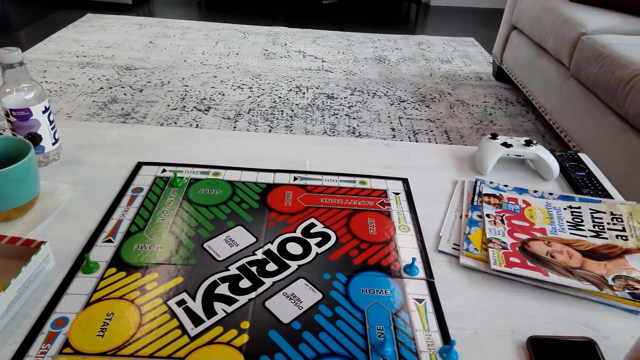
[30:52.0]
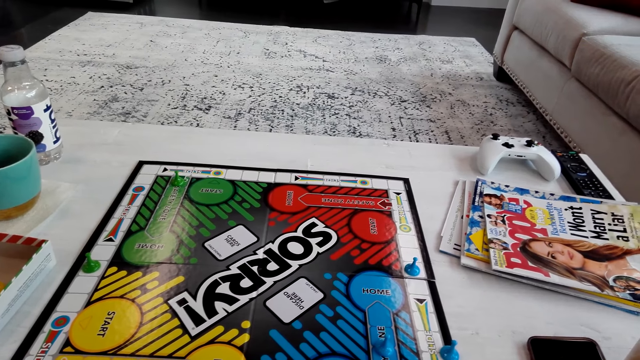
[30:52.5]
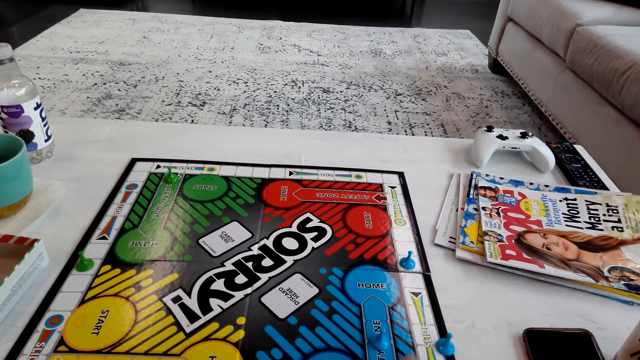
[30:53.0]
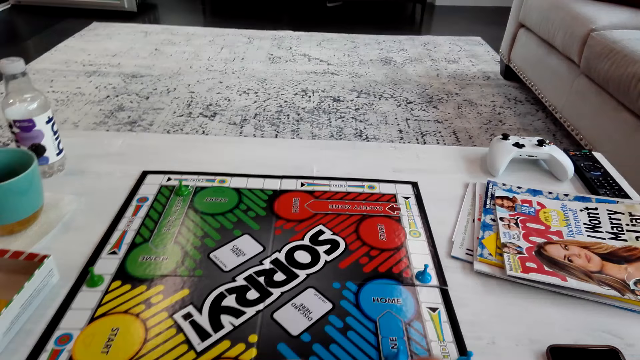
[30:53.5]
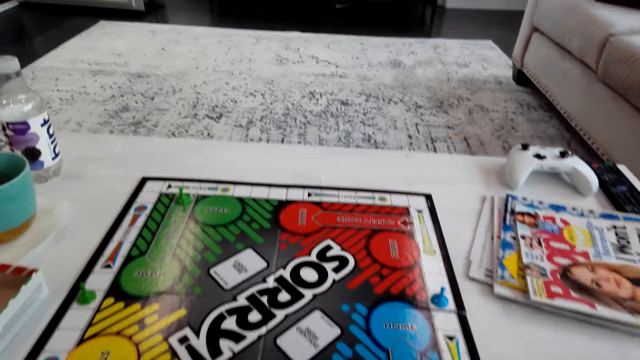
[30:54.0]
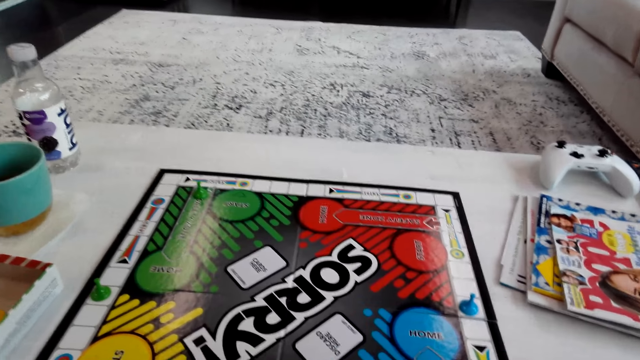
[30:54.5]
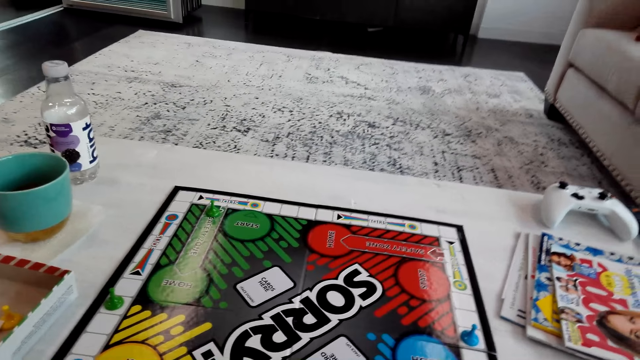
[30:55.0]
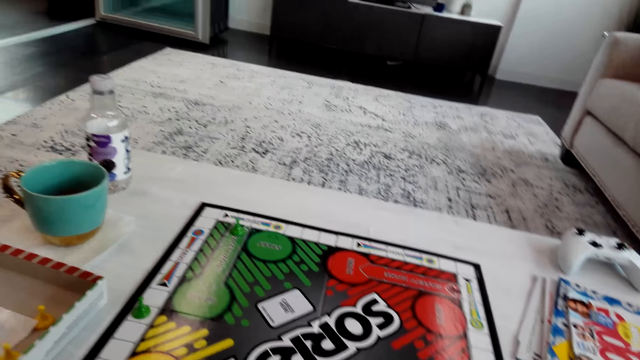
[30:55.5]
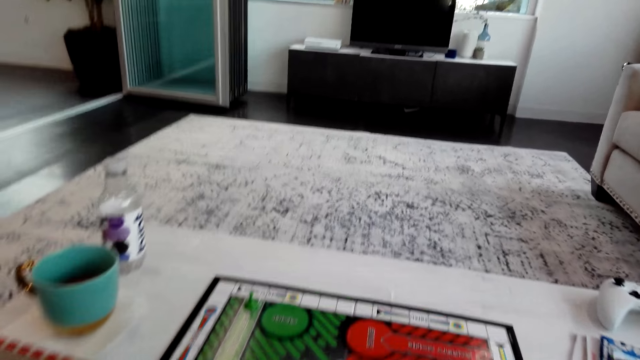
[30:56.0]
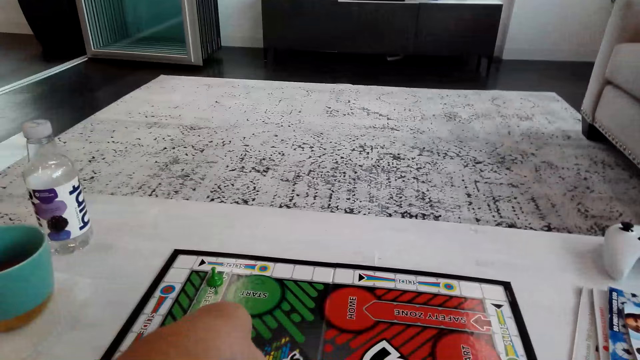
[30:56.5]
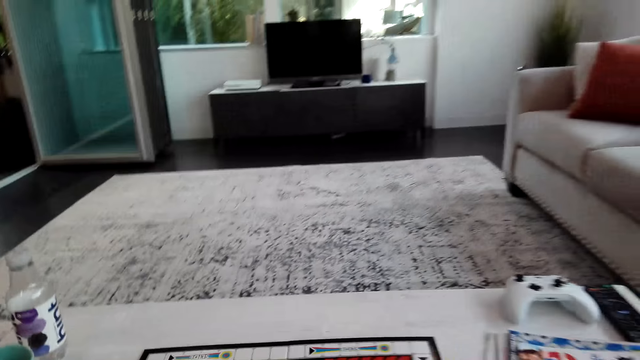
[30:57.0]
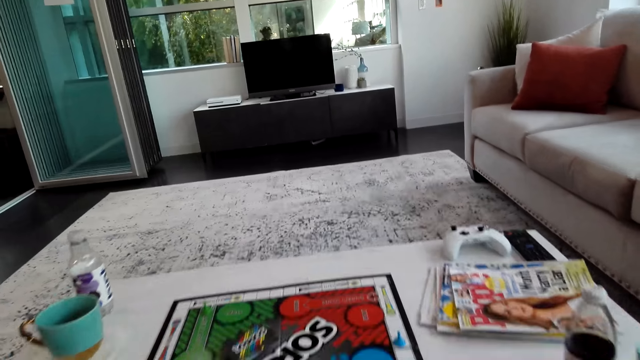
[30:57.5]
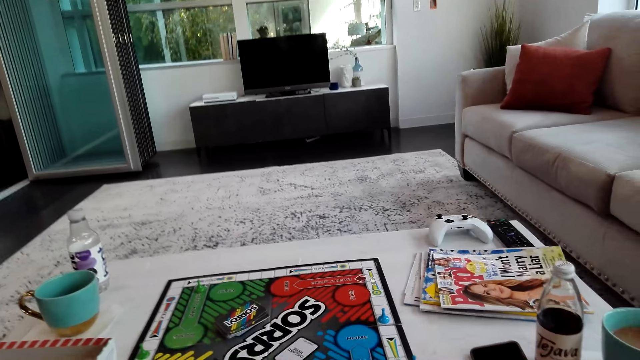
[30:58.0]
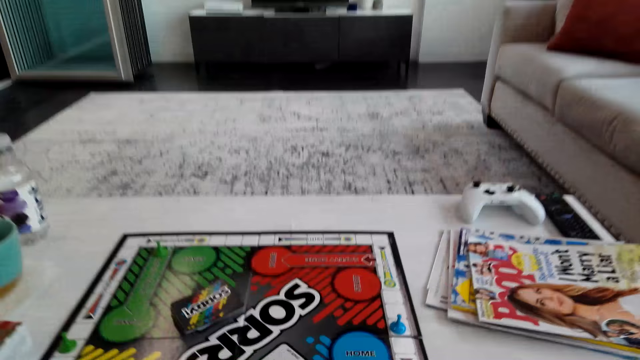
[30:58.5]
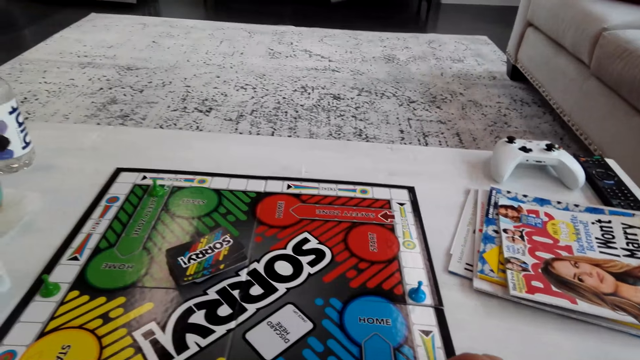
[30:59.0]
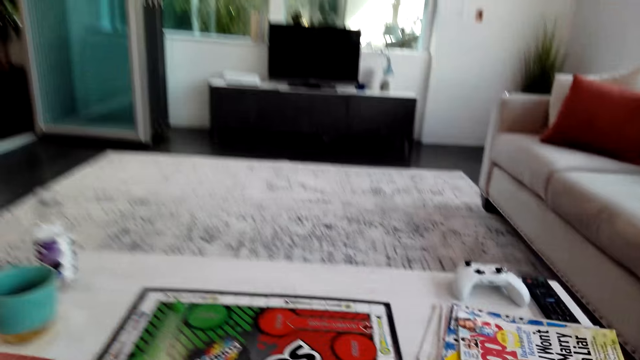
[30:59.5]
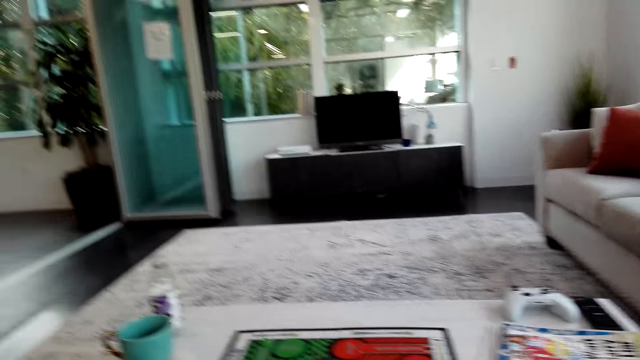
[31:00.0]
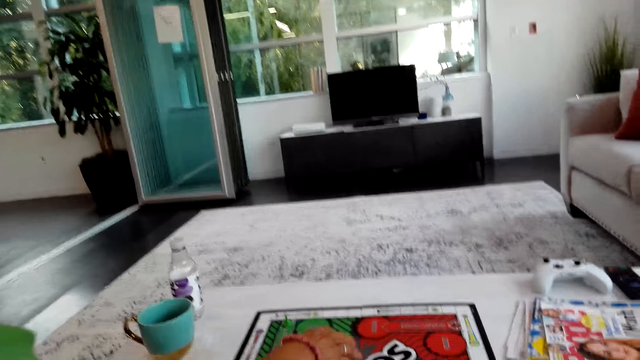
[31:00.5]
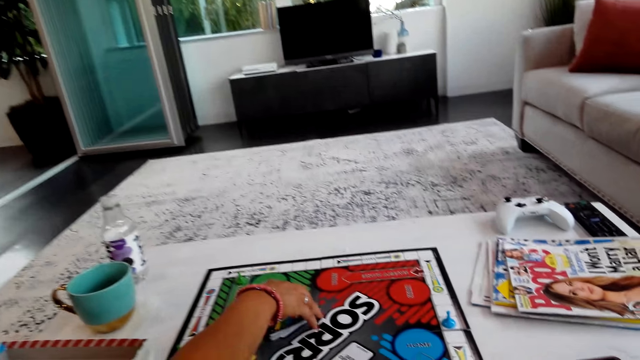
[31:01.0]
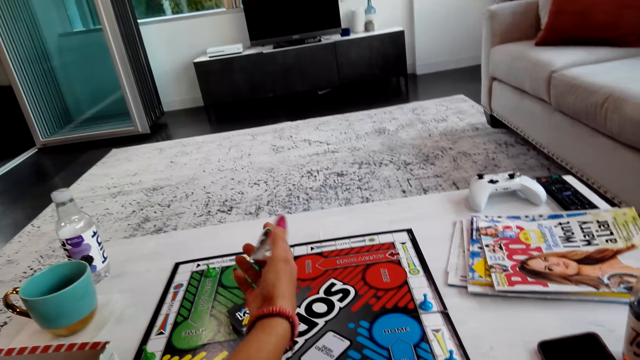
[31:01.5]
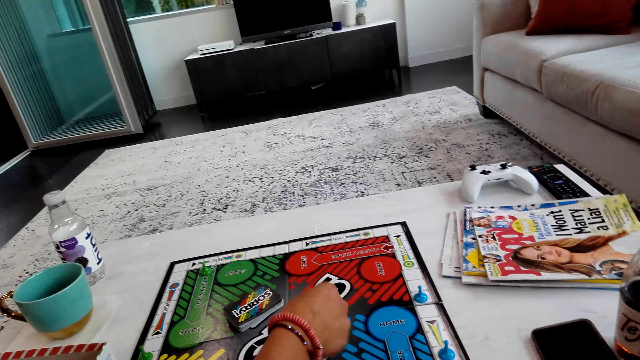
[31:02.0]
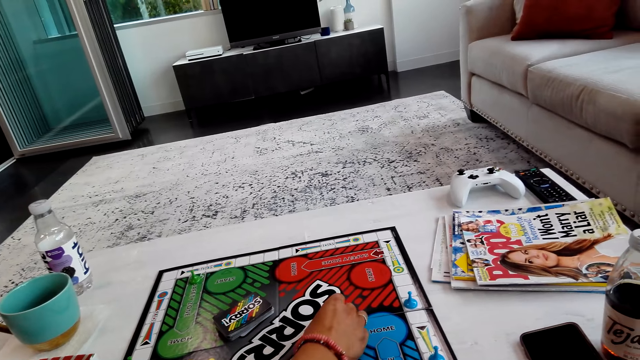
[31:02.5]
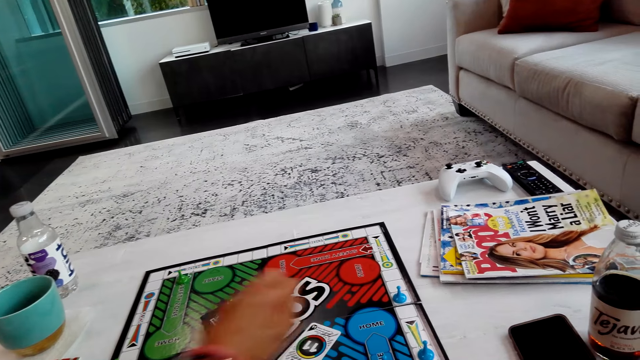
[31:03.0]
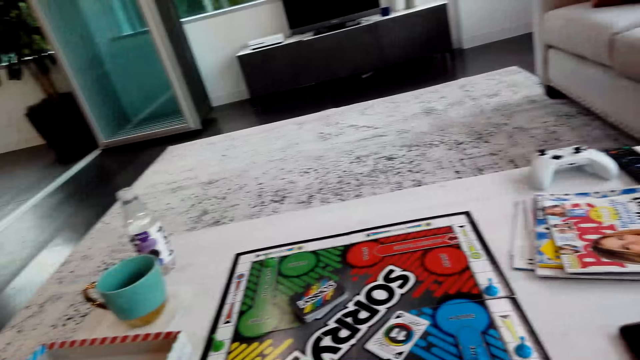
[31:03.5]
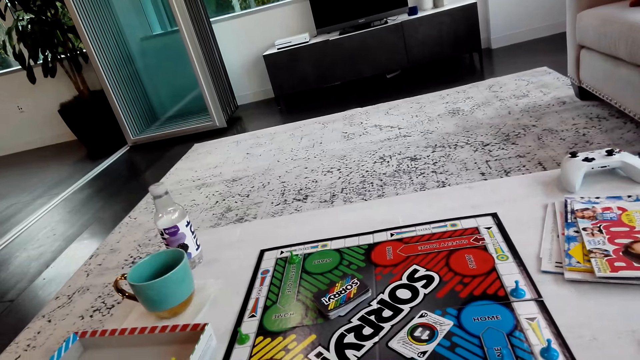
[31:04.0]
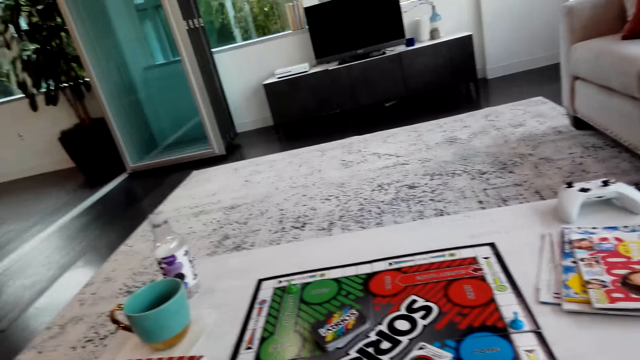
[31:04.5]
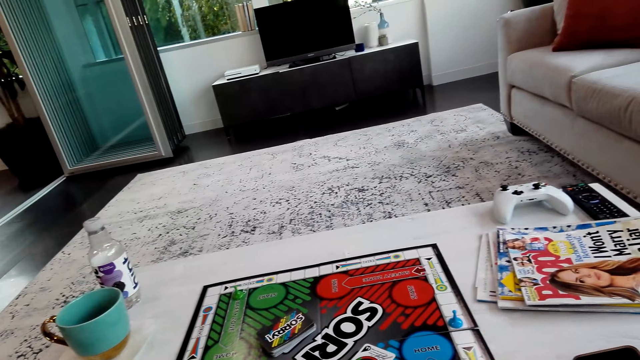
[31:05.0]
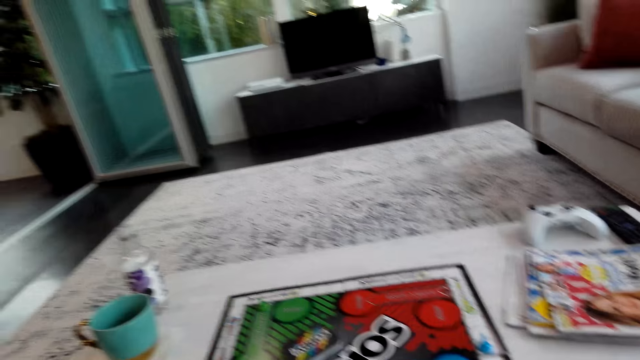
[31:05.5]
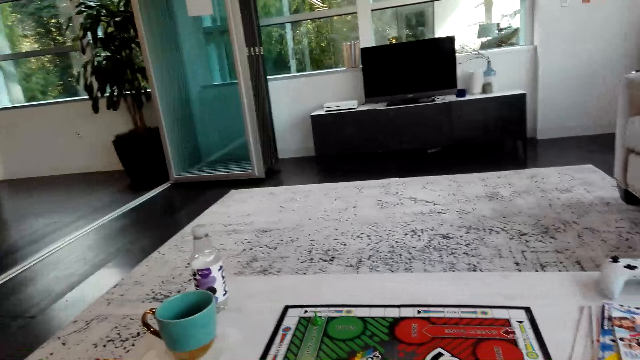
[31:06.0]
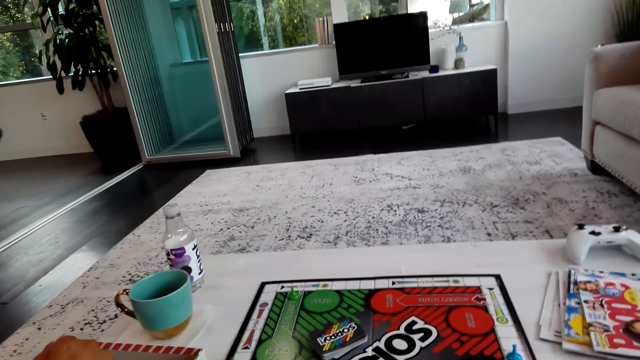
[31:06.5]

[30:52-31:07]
The camera wearer puts the cards on the board. A lady picks a card on the board. The lady turns the card. The lady puts the card on the board.

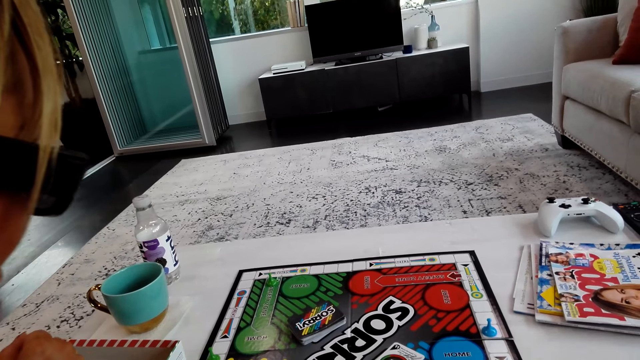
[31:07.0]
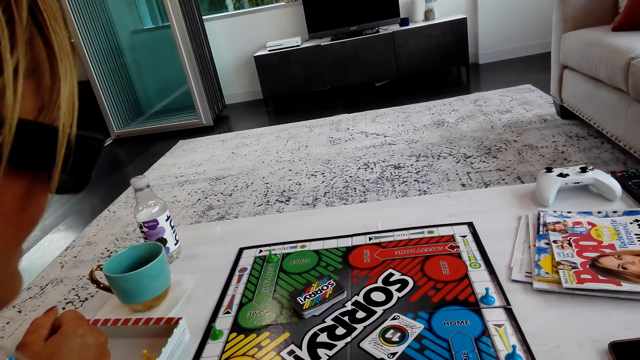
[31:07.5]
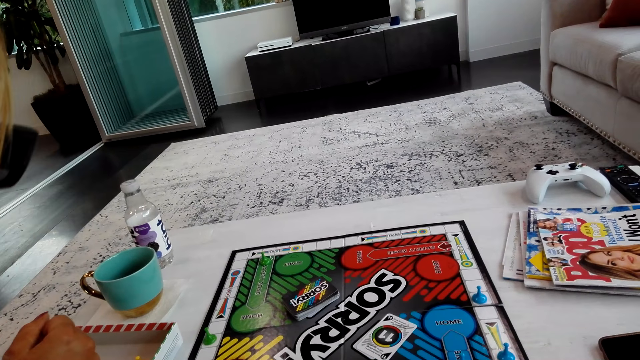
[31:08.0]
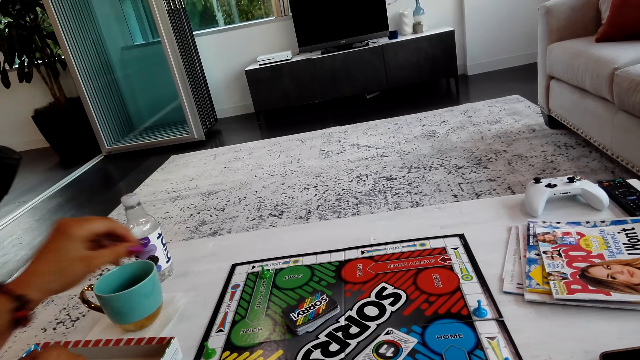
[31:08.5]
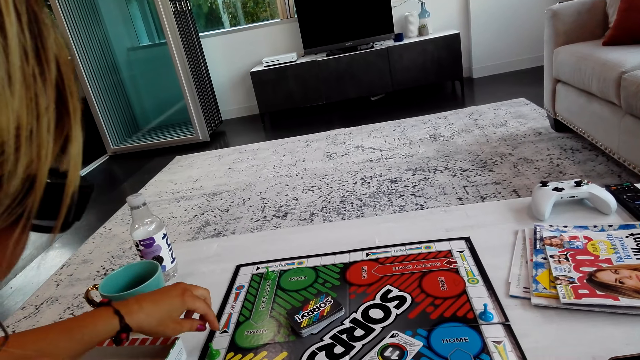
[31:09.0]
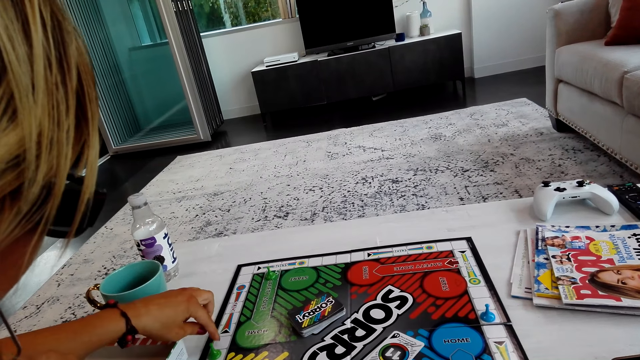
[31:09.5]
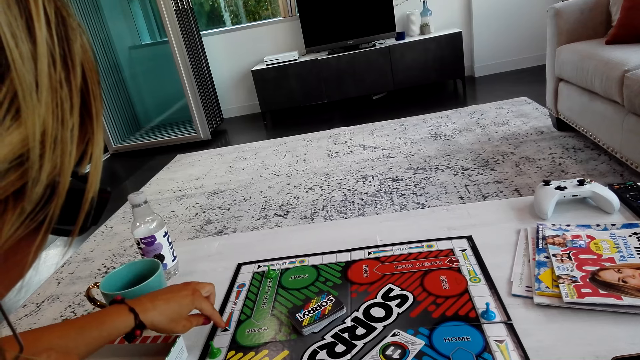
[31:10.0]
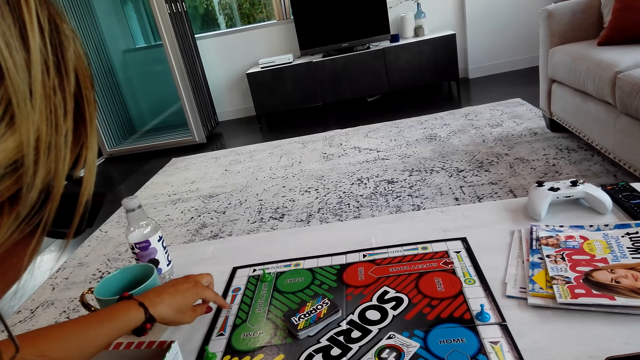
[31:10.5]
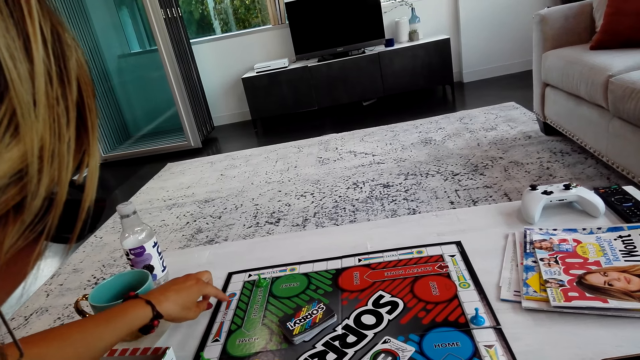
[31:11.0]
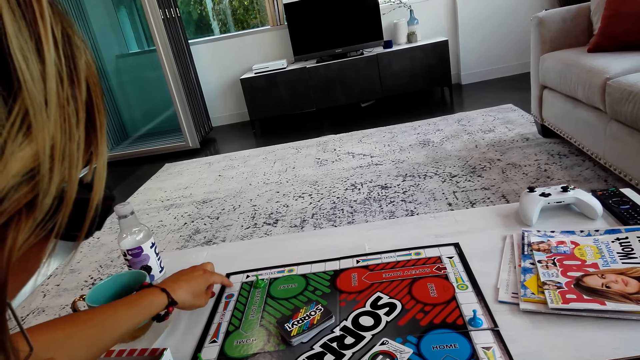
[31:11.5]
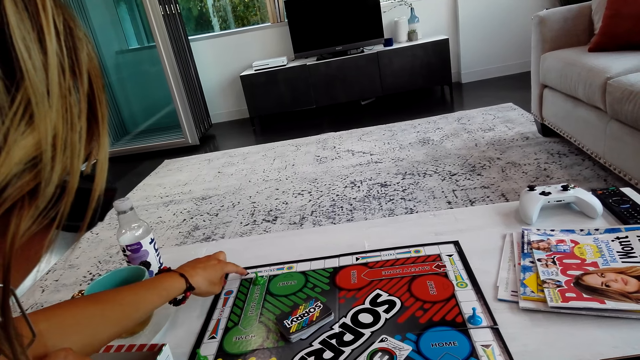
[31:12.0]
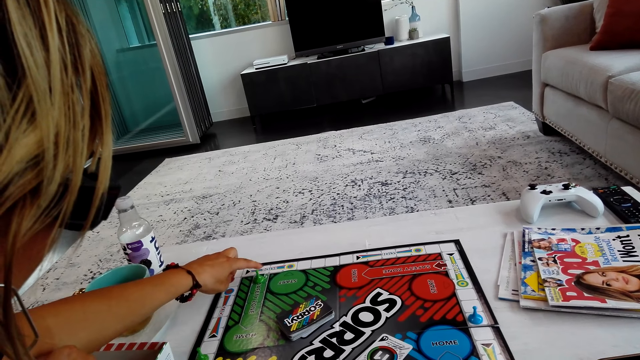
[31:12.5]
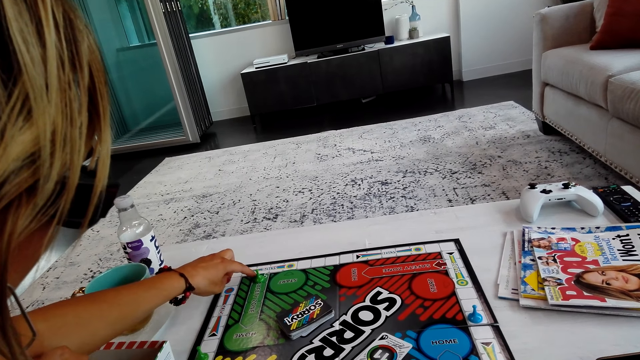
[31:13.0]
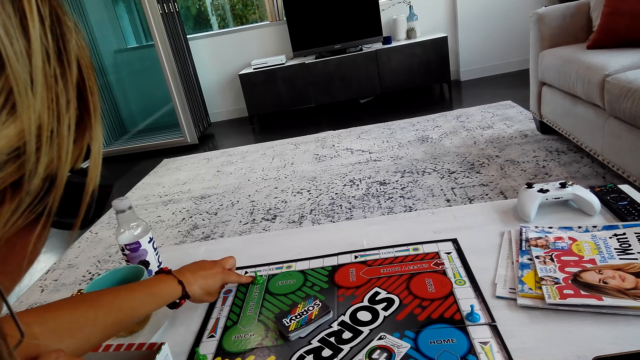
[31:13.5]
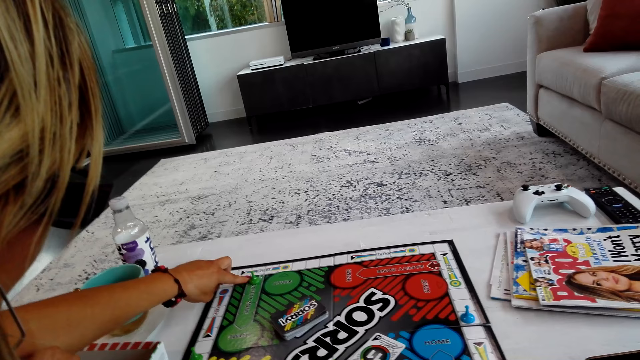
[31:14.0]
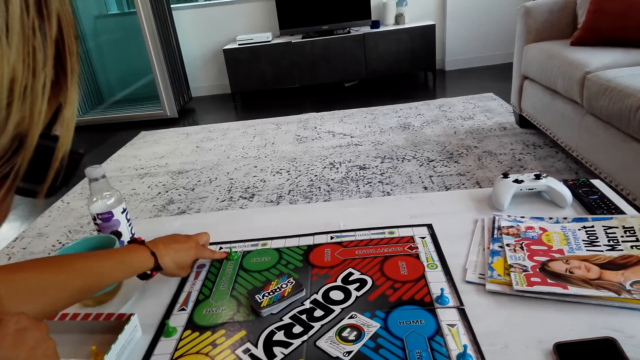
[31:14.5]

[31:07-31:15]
A lady counts the spaces on the board.
